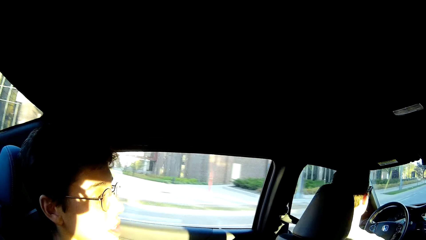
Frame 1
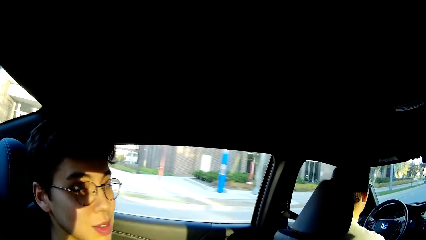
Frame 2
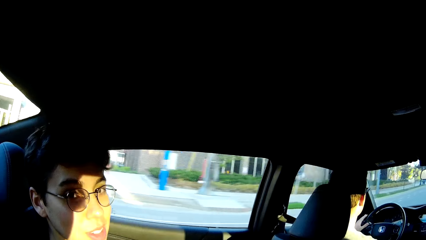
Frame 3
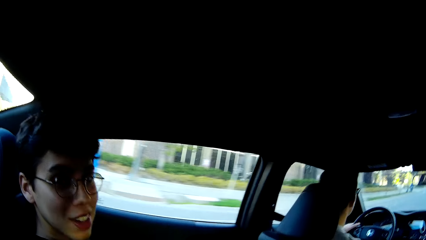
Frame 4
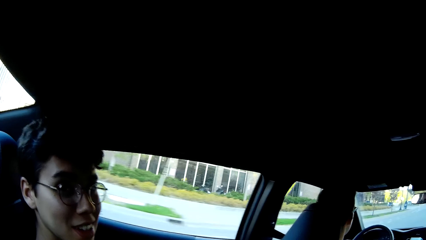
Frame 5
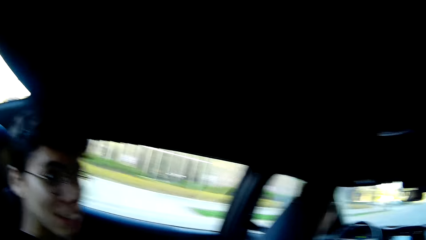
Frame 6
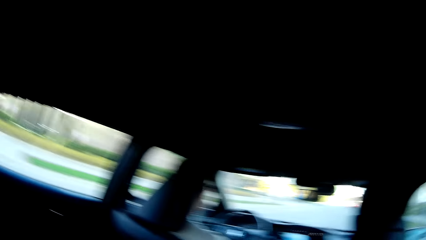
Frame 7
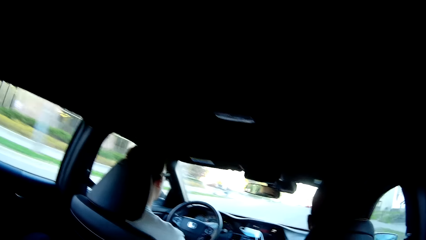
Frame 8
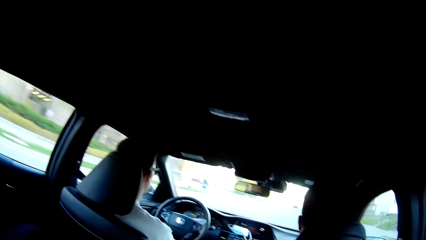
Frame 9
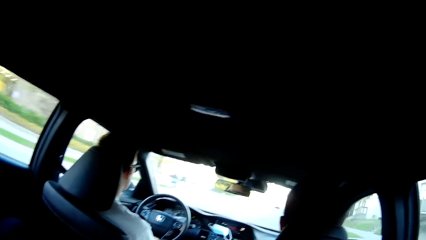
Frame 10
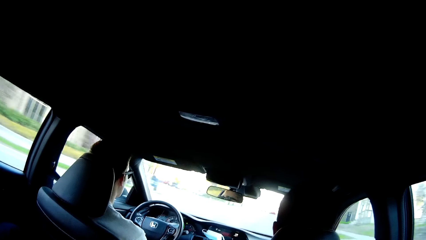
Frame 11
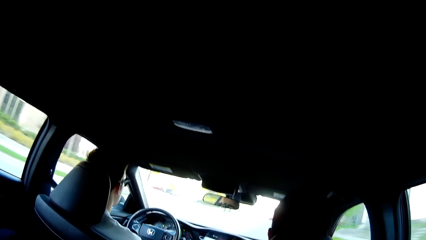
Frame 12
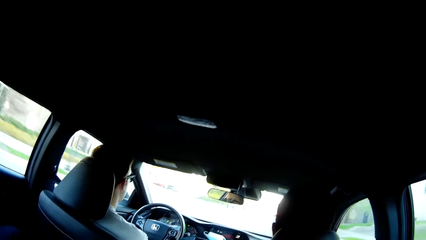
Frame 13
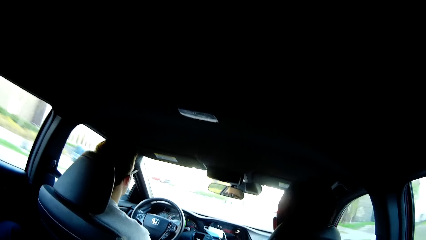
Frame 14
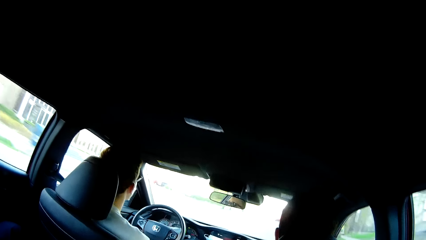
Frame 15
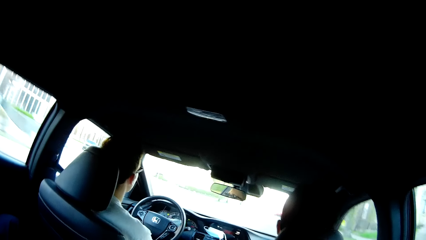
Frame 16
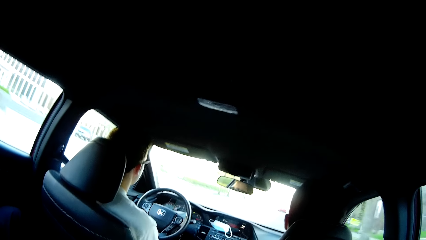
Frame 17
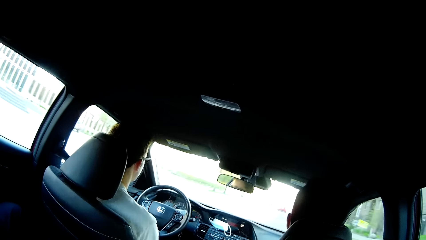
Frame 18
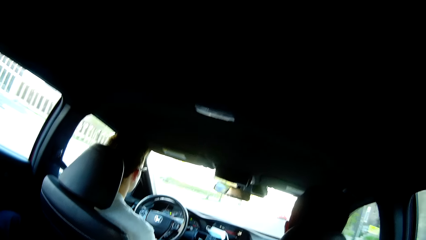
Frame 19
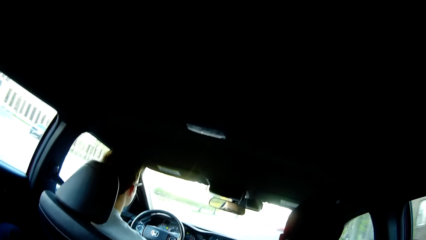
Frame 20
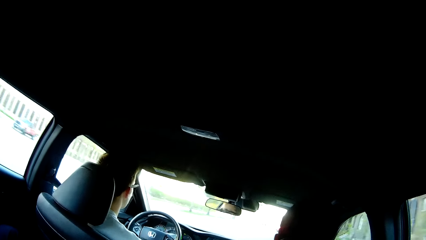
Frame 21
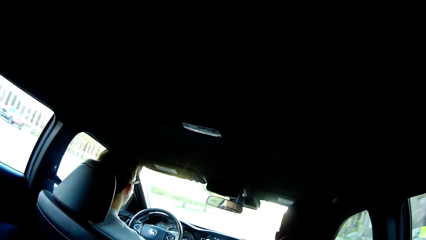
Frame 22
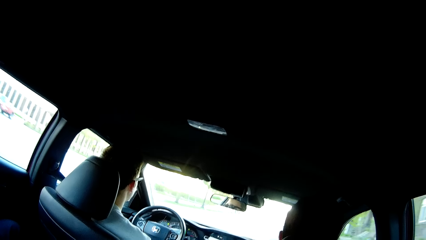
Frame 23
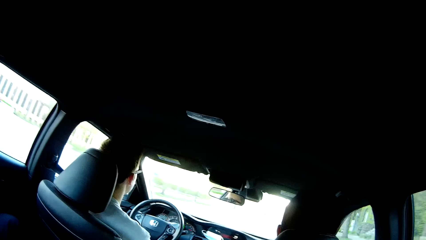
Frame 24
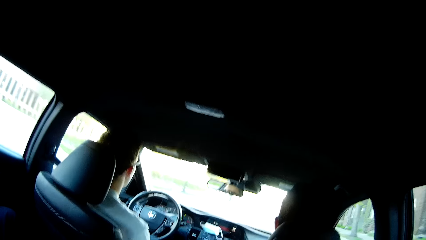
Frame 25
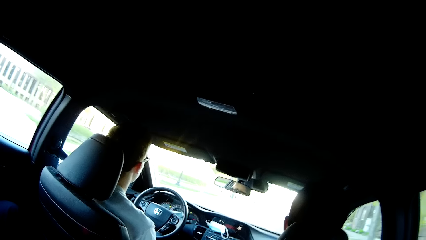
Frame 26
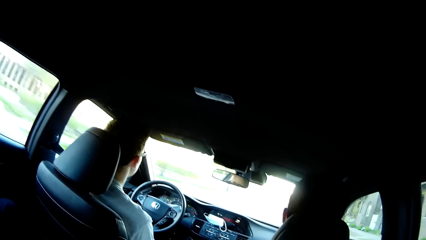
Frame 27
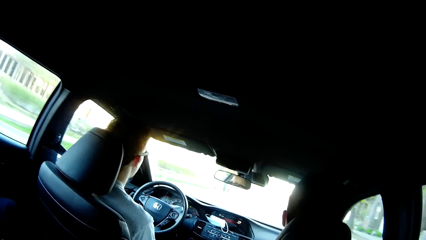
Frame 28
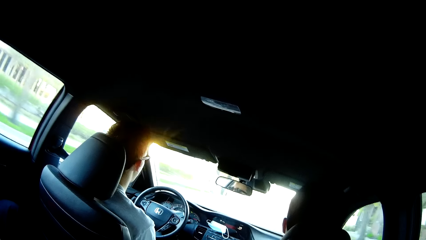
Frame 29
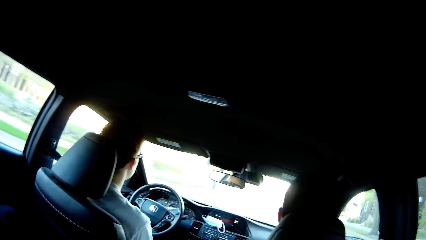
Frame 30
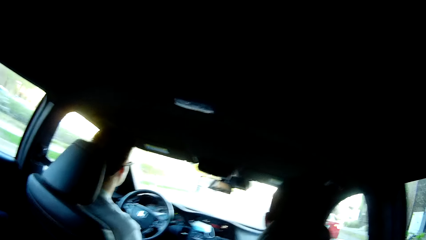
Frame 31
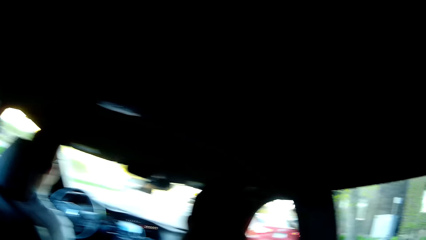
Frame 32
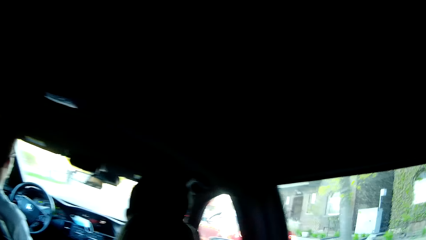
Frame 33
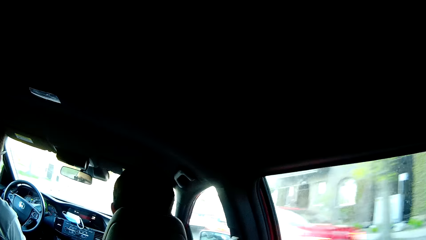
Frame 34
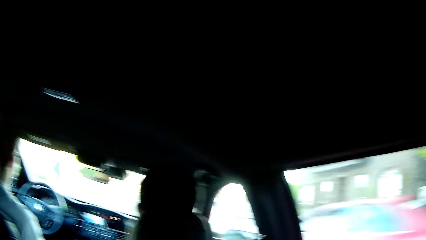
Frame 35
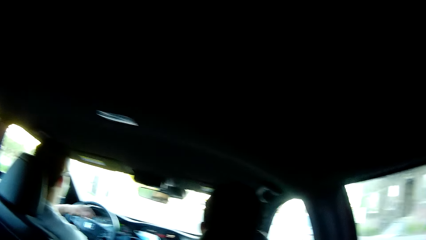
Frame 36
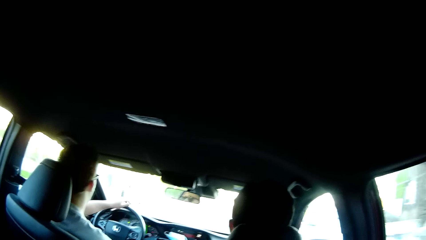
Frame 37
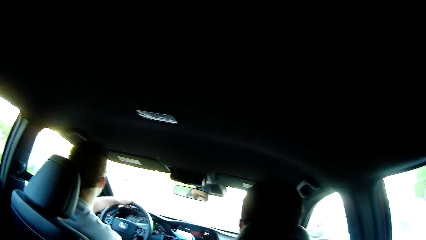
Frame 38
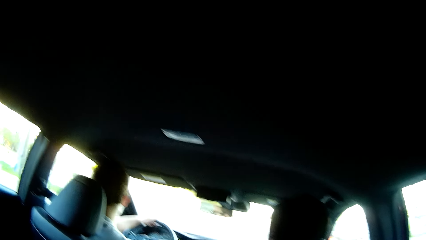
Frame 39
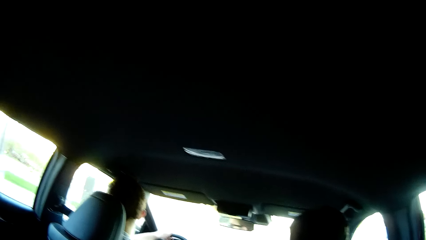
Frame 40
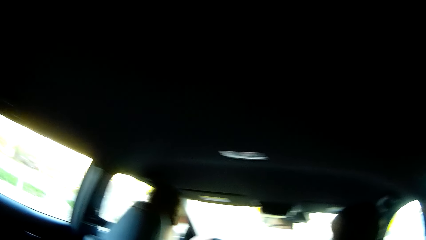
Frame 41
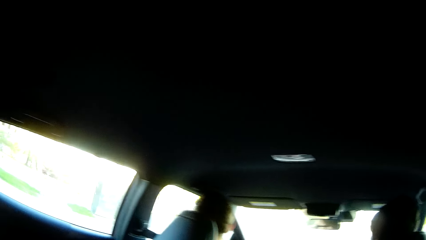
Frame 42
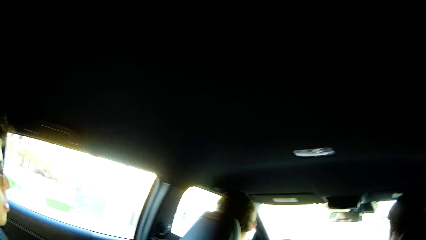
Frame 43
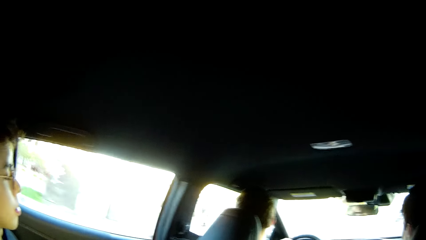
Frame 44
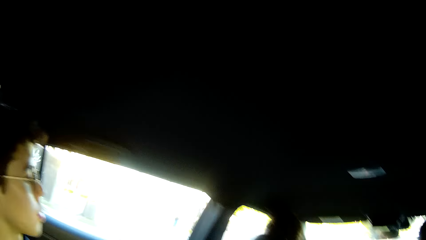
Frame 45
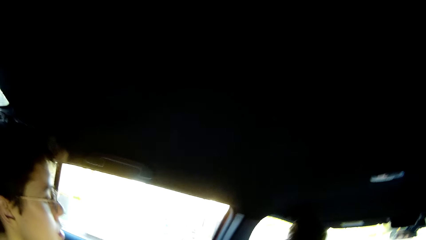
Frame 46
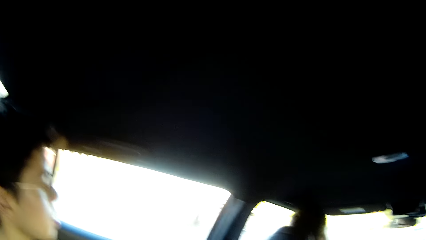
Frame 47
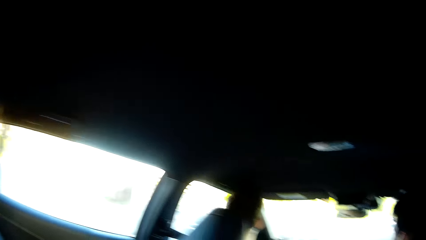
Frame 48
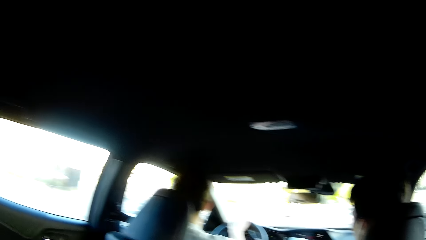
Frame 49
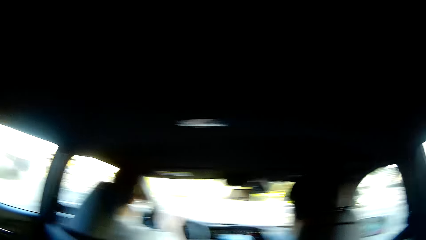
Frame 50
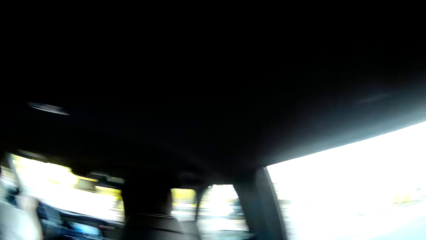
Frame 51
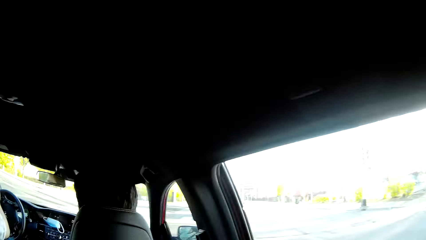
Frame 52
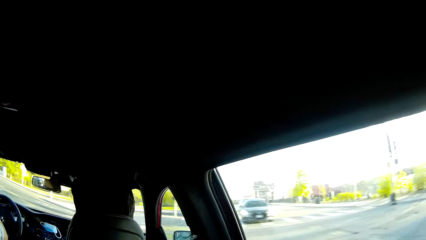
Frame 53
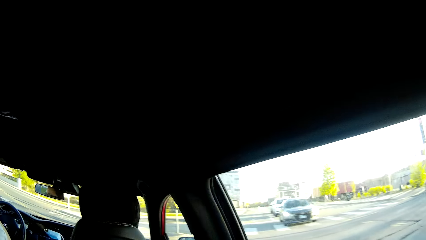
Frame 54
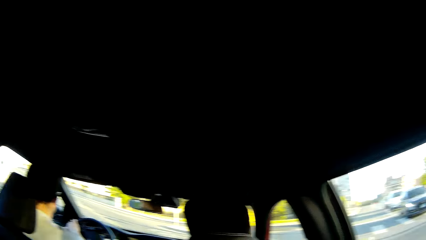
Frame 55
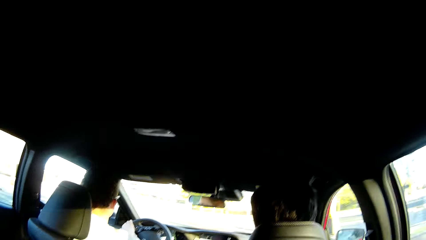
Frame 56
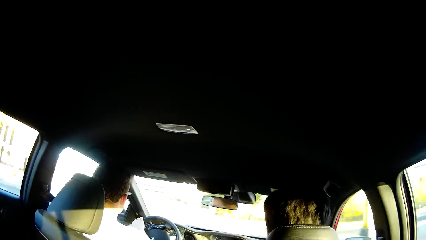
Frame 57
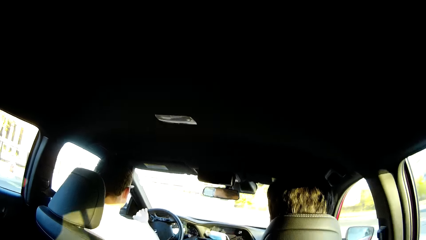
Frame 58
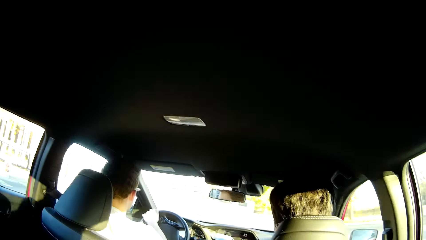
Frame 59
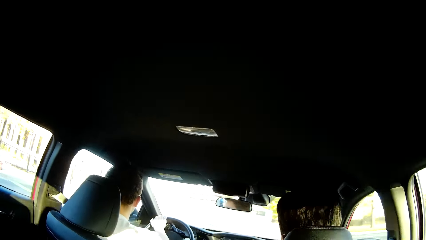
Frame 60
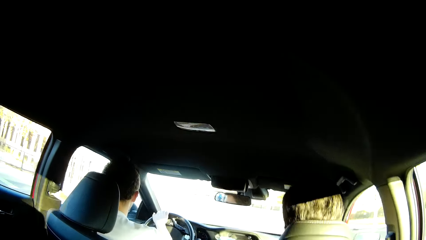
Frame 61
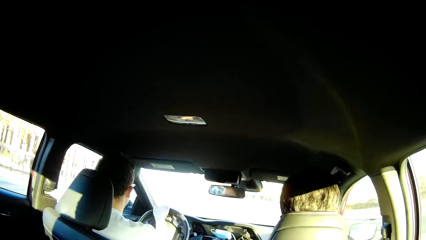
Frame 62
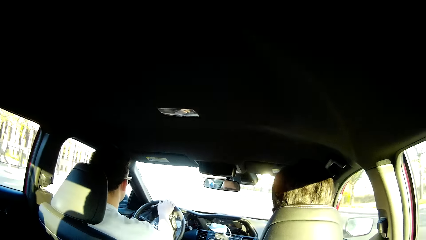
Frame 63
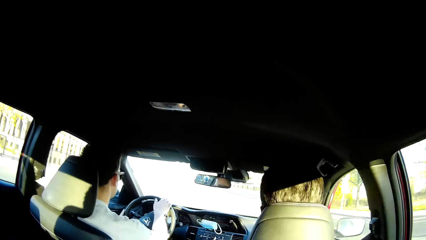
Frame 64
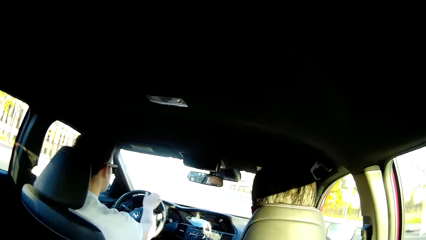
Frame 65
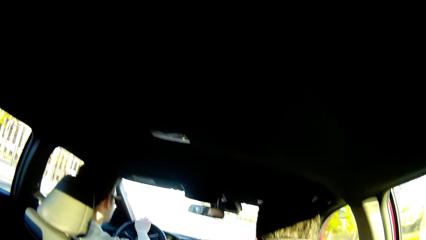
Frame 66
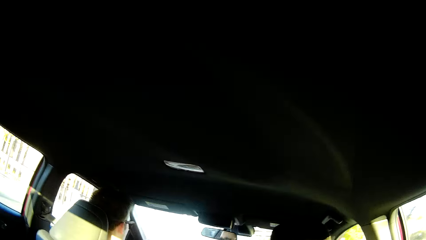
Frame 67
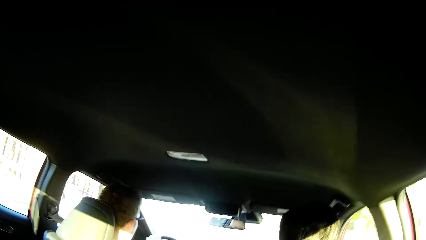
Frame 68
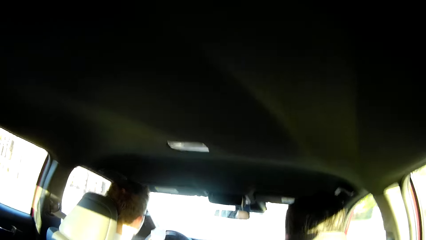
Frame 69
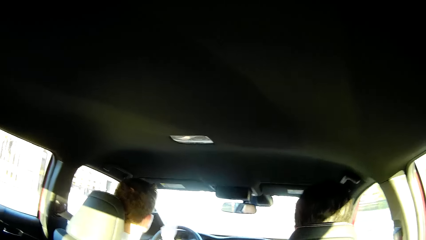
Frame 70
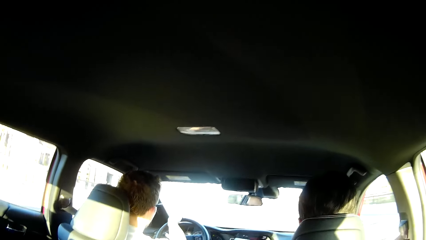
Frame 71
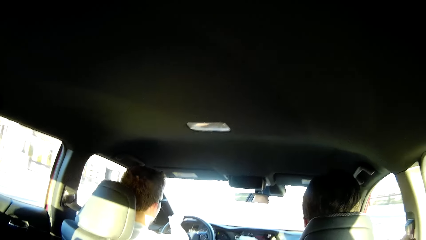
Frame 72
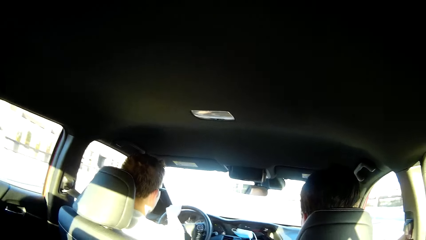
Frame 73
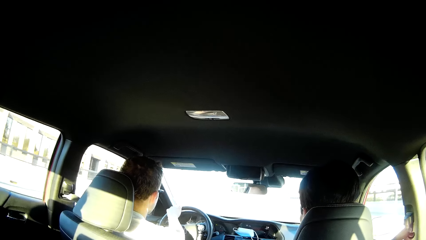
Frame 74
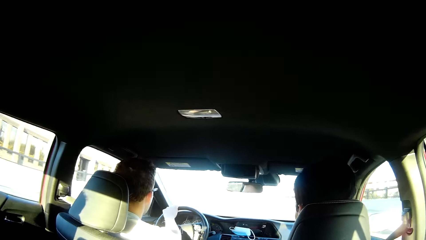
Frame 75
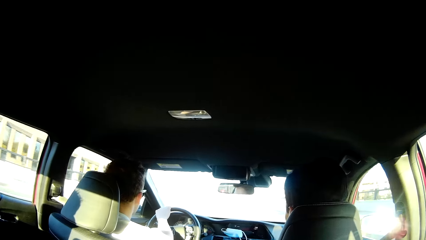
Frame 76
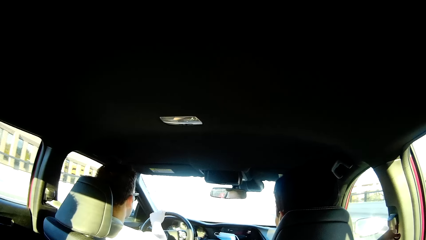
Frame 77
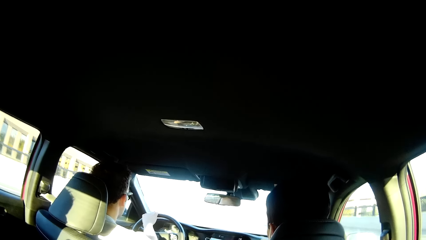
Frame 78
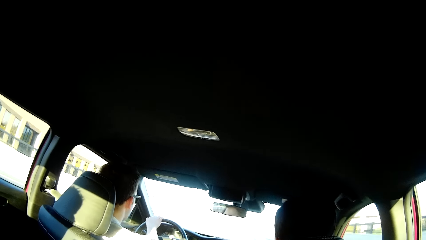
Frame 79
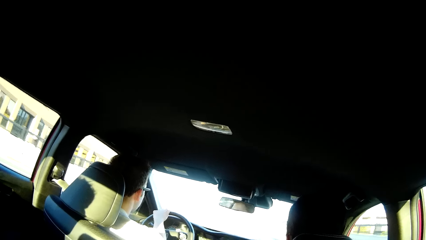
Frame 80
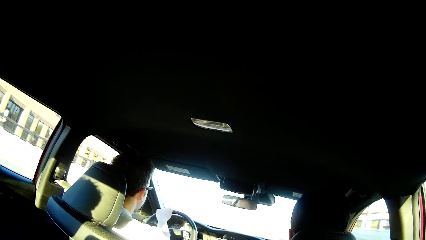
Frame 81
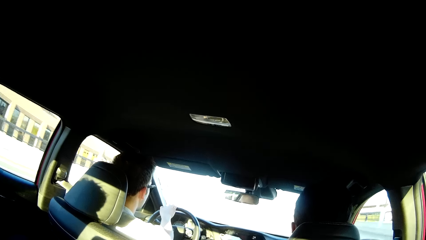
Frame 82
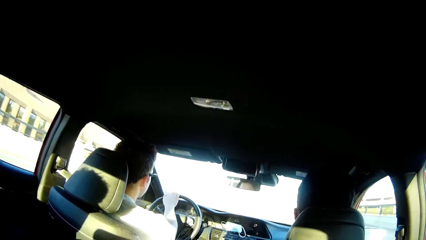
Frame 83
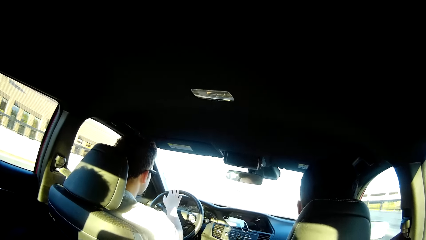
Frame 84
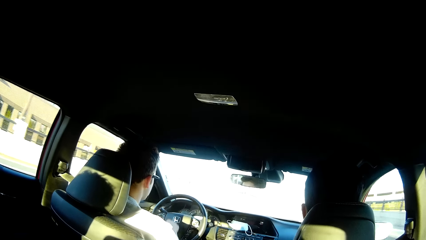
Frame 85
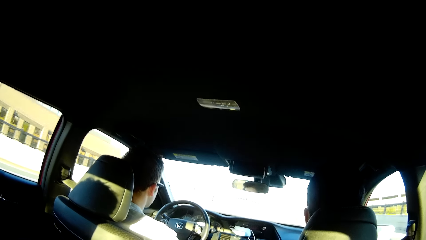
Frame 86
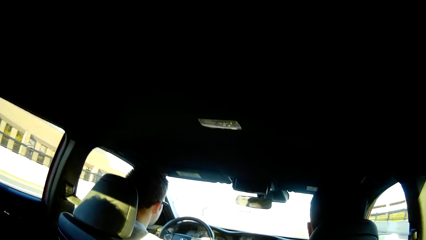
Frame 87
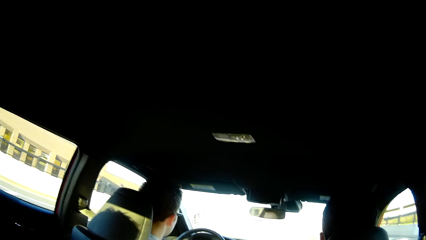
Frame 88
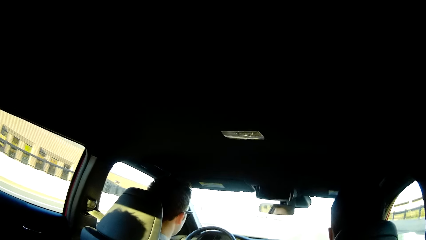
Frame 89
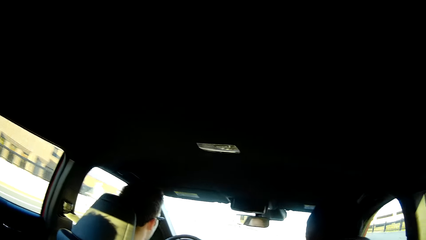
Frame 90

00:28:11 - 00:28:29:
The camera wearer looks around and converses with a man. The man places his left hand on the steering wheel. The camera wearer converses with the man.
